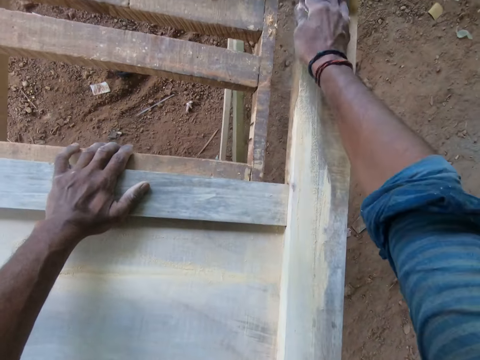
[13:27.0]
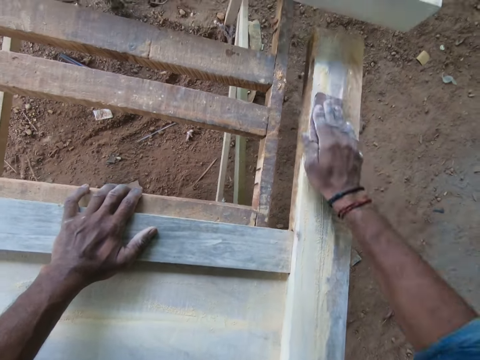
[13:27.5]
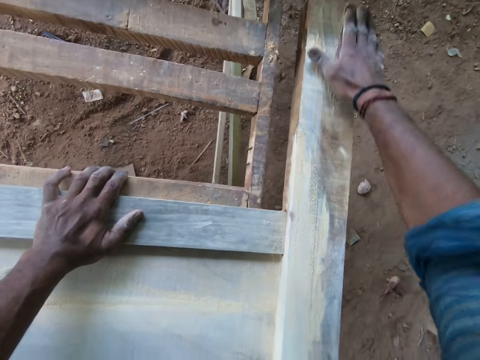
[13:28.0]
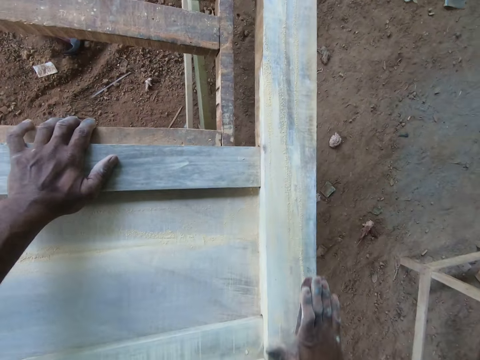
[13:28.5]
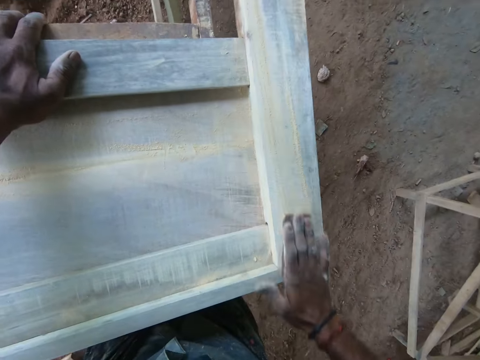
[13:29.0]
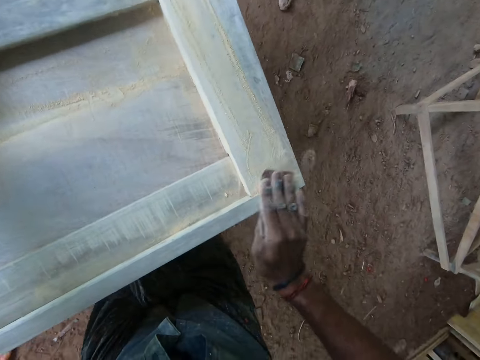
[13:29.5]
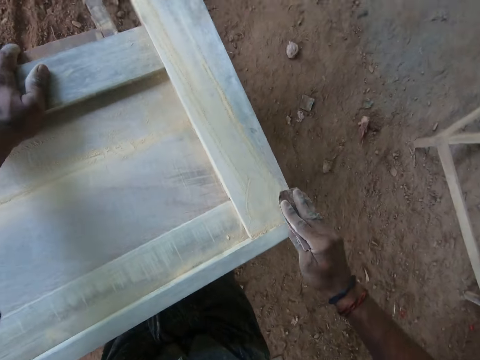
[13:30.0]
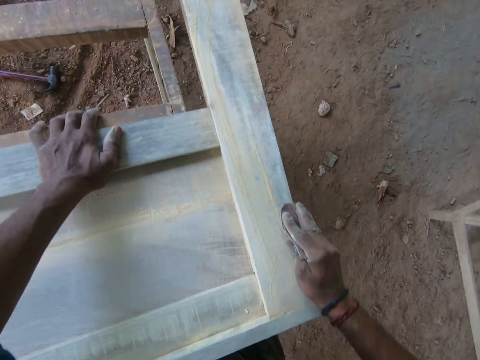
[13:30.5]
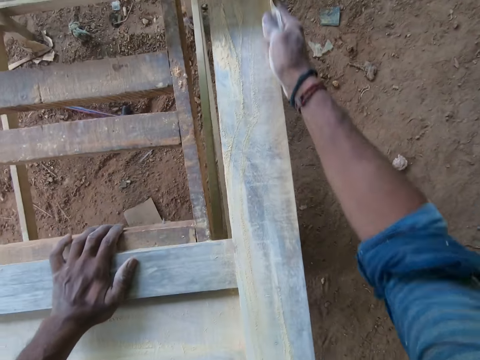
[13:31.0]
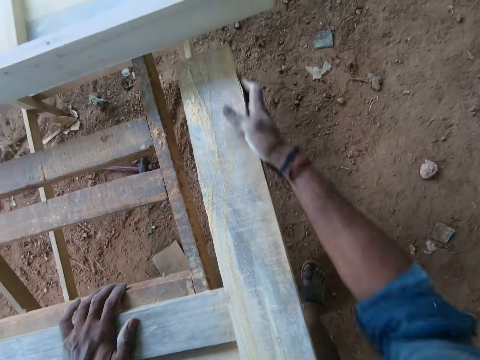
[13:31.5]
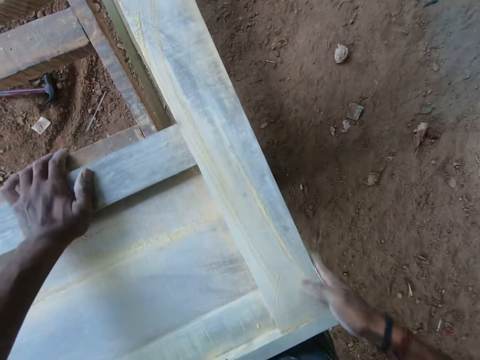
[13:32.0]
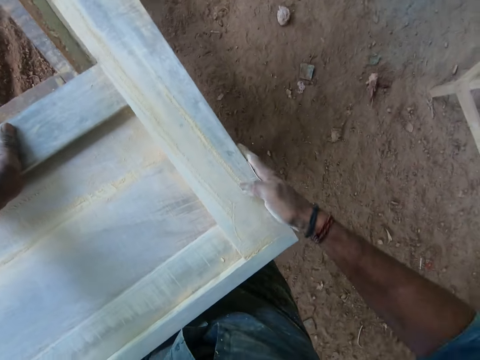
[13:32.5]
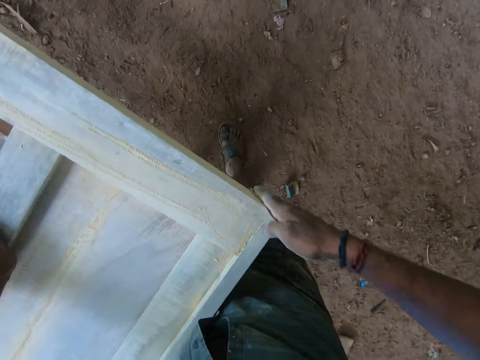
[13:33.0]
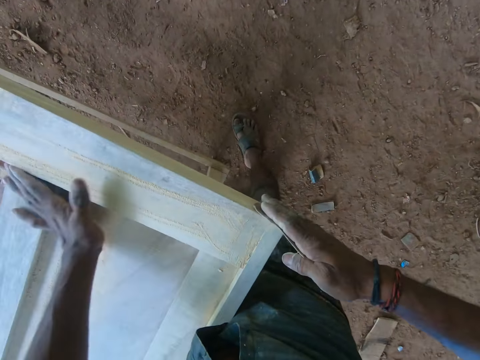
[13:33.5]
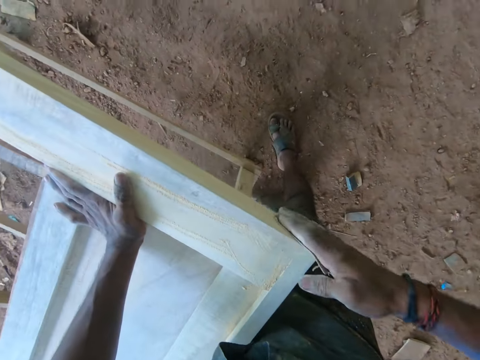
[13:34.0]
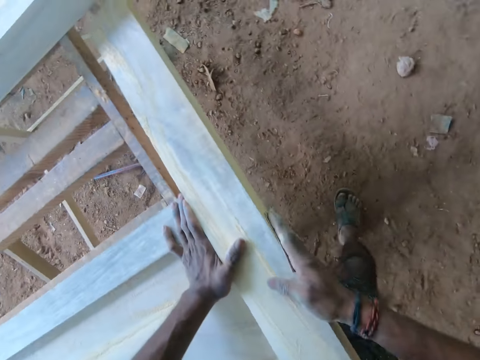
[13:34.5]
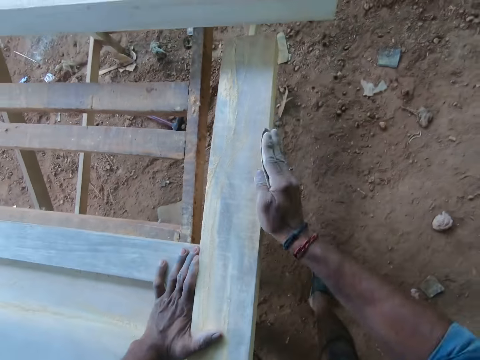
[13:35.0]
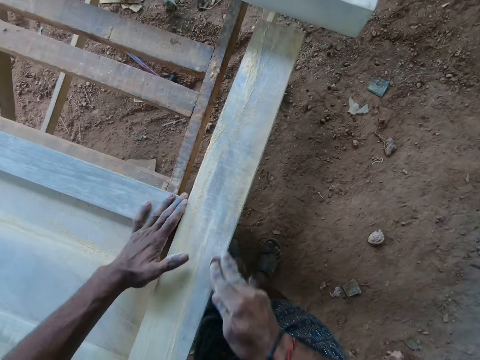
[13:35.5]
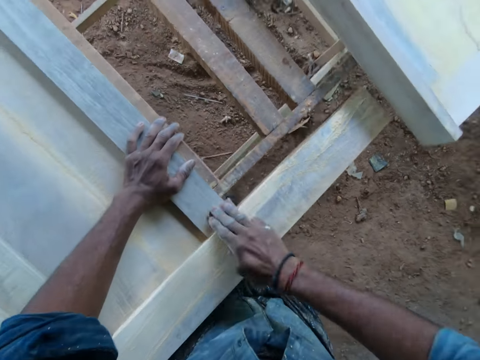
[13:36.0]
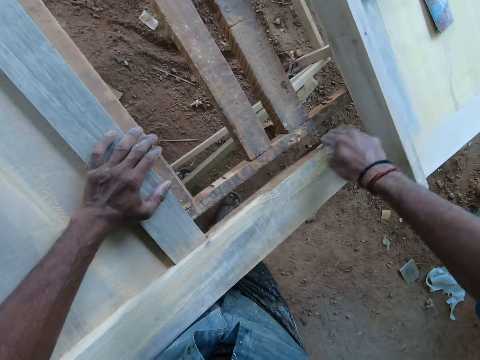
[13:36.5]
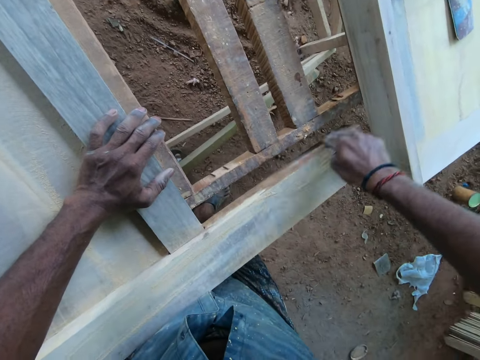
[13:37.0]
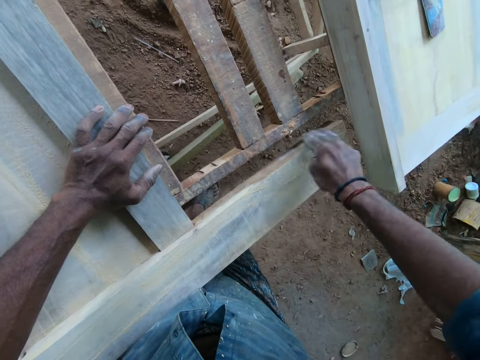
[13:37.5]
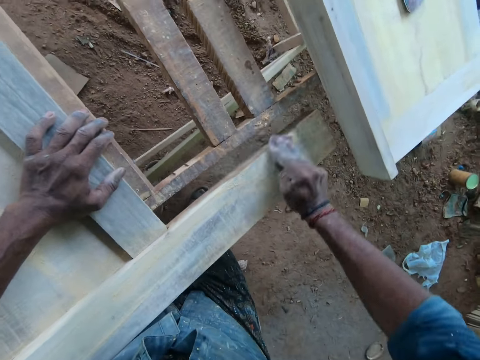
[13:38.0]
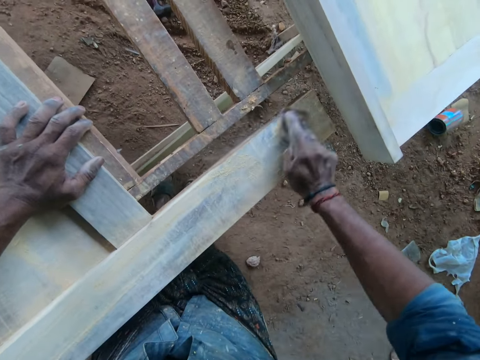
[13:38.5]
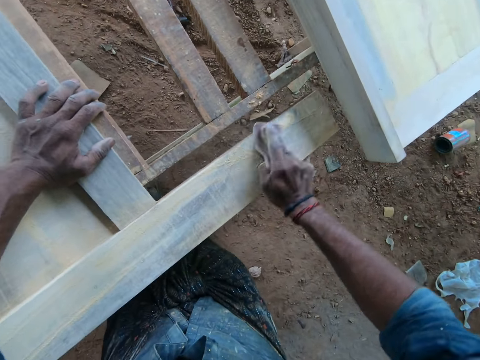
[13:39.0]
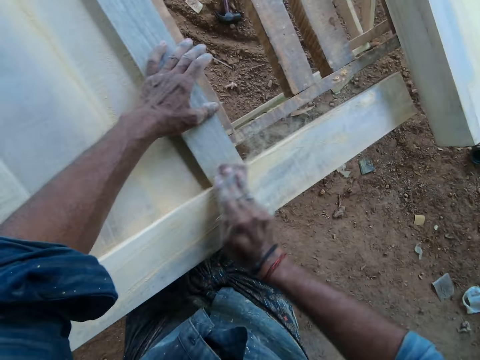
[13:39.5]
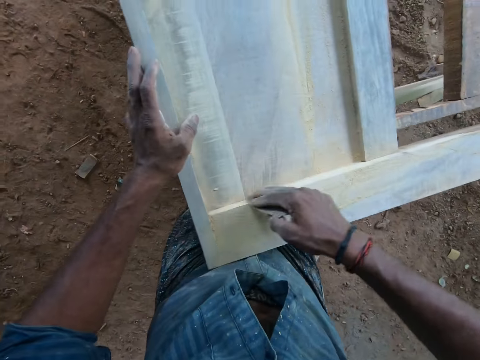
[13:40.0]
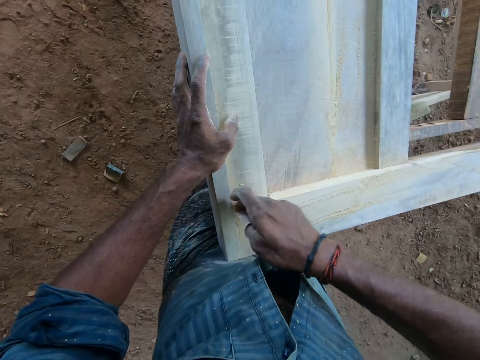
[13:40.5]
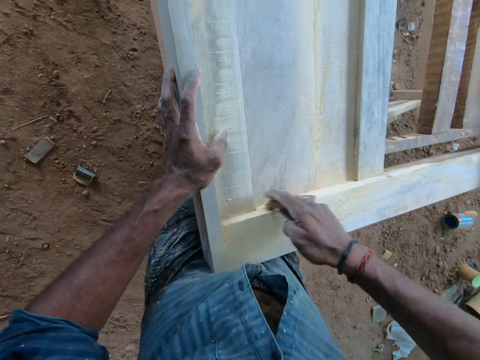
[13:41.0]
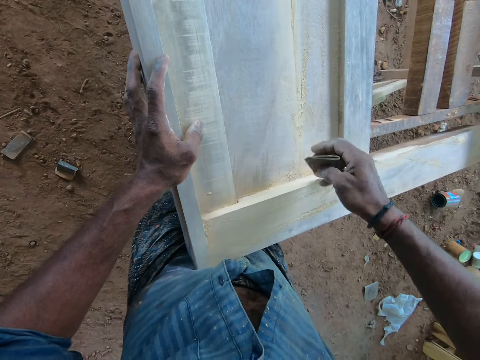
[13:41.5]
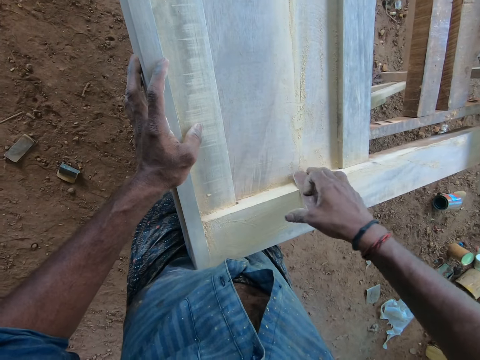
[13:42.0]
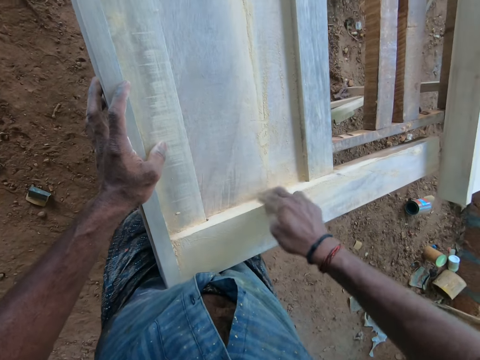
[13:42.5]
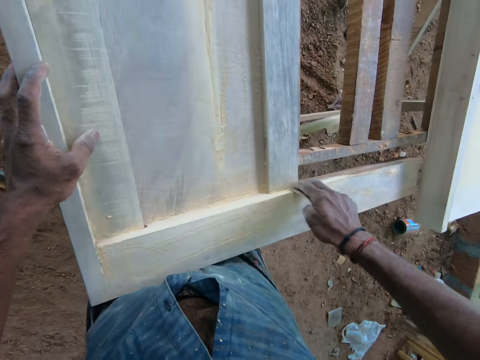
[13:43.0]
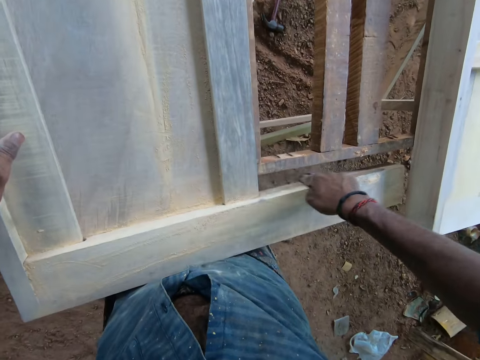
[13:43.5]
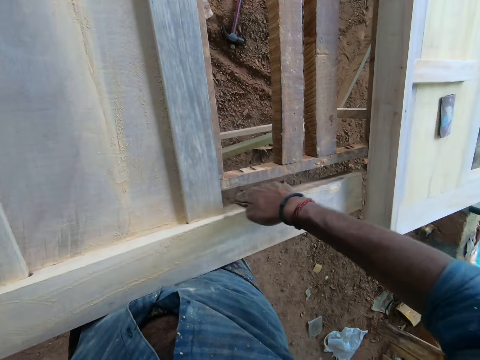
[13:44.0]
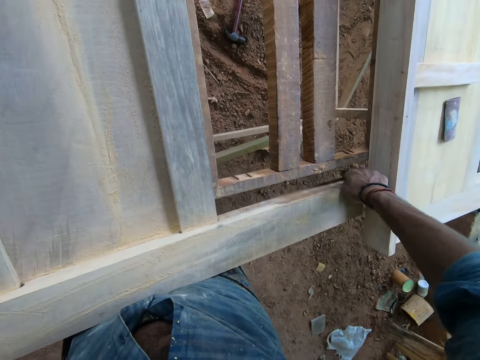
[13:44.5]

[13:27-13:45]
The camera wearer places the left hand on the wood. They scrub the wood with sandpaper in the right hand. They place the left hand on the wood. They scrub the wood with the sandpaper in the right hand. They place the left hand on the wood. They scrub the wood with the sandpaper in the right hand.

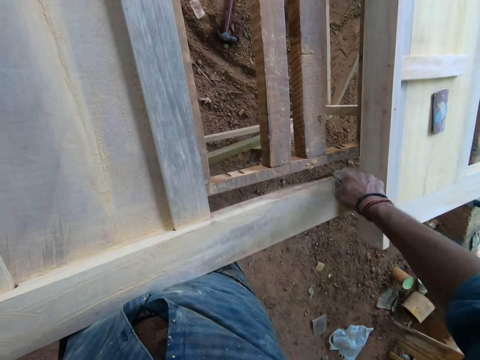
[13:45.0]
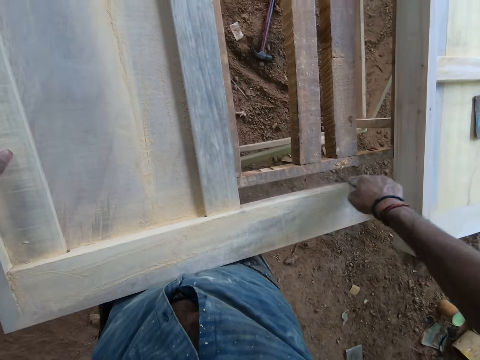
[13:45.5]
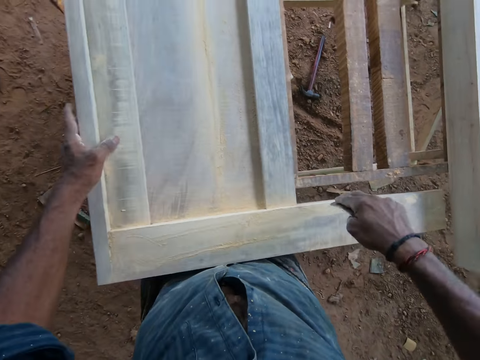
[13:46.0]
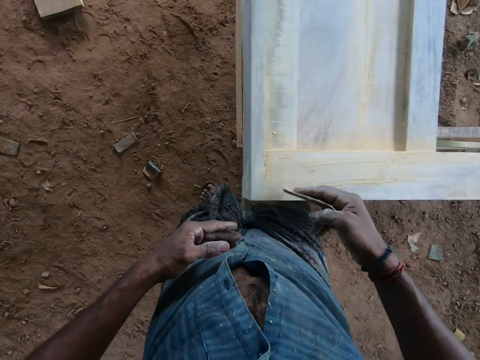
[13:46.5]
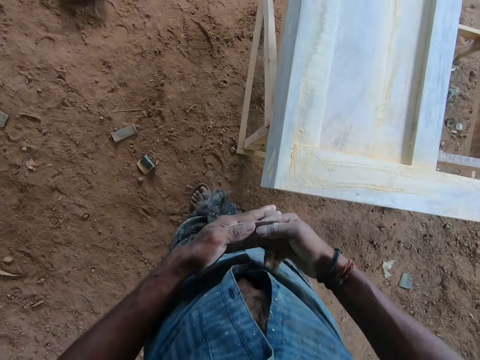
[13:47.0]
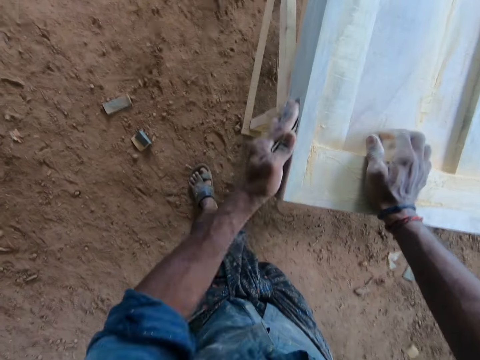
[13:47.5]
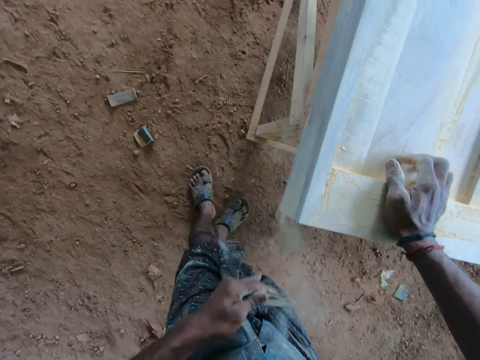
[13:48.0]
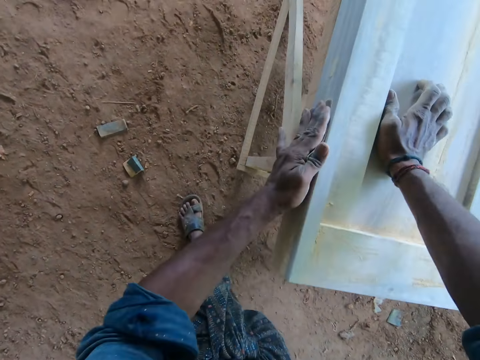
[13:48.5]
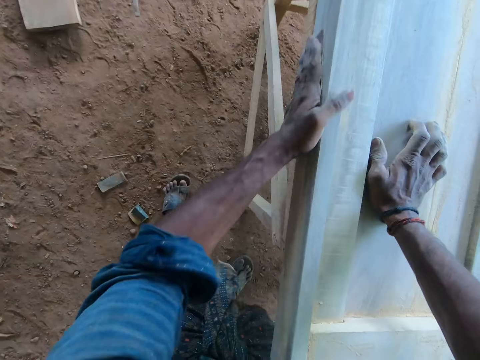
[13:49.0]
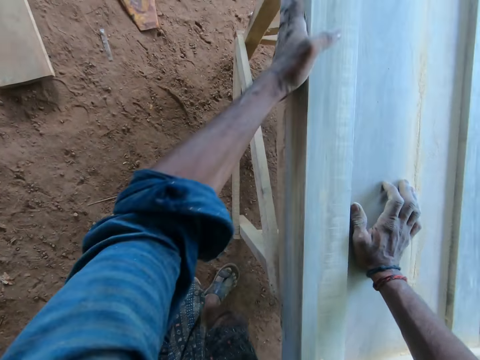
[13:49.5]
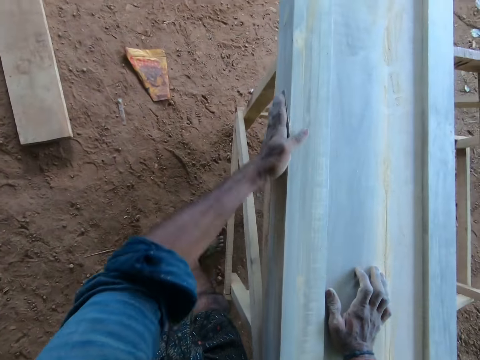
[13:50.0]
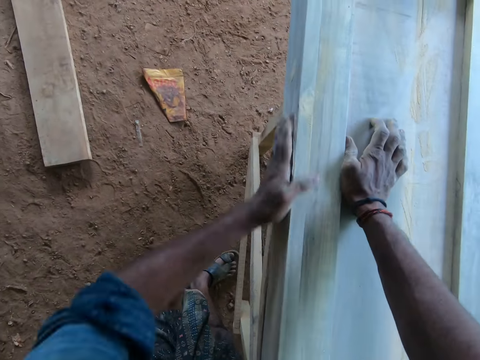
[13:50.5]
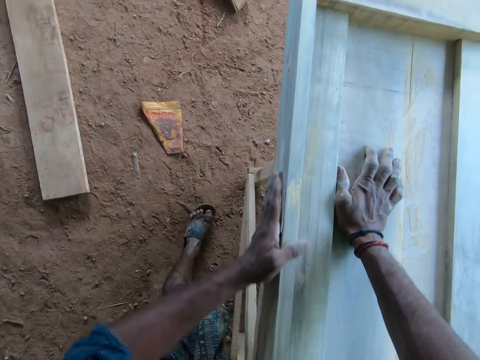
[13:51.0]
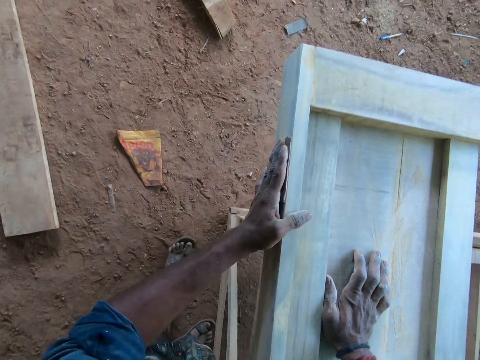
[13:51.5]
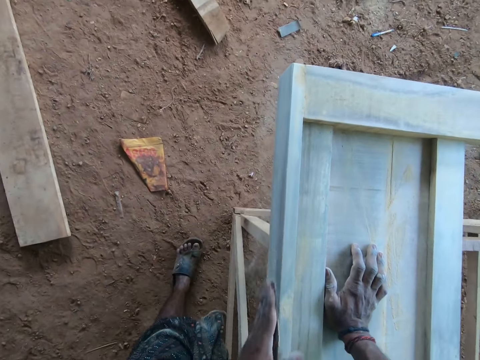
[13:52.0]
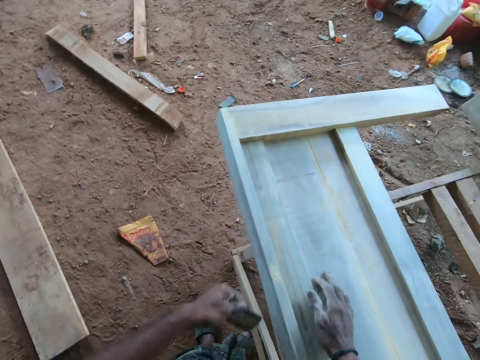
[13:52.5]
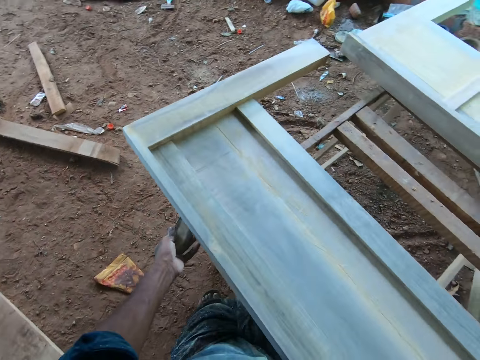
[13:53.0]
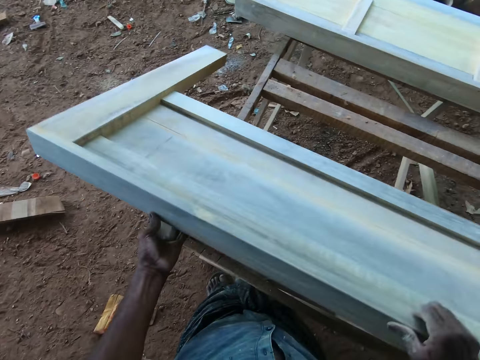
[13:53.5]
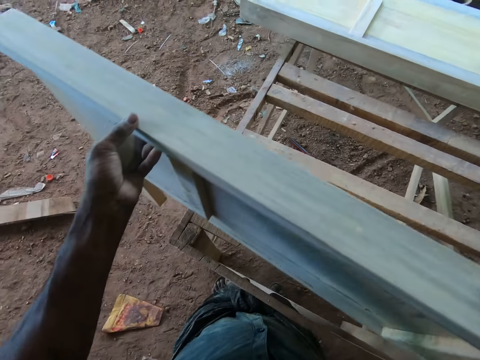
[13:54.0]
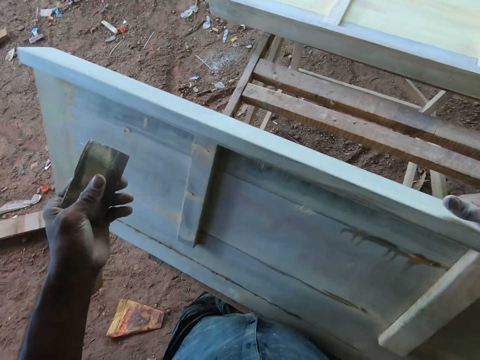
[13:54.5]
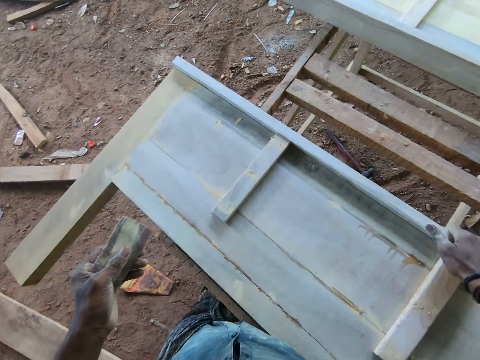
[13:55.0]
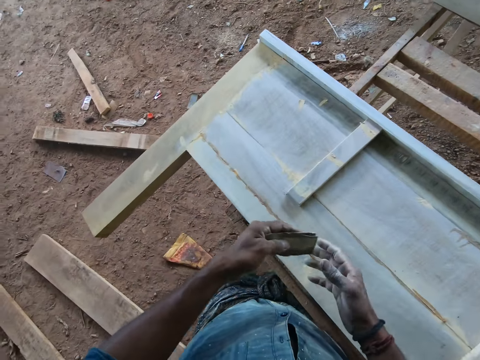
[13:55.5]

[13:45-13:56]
The camera wearer passes the sandpaper from his right hand to his left hand. He places the sandpaper in his left hand by the side of the wooden frame. He touches the wooden frame on the worktable with his right hand. He smoothens the wooden frame on the worktable with the sandpaper in his left hand. He turns the wood to the other side. He stands the wooden frame on the worktable with both hands. He lays the wooden frame on the worktable with his right hand.
